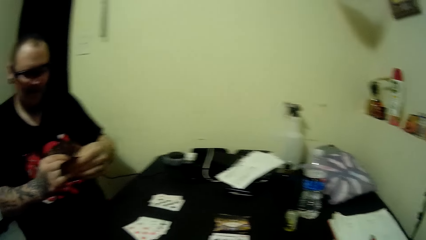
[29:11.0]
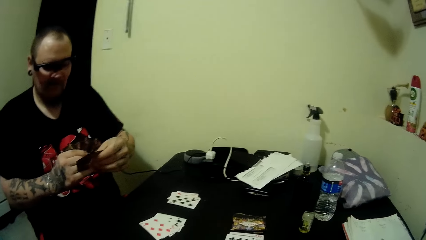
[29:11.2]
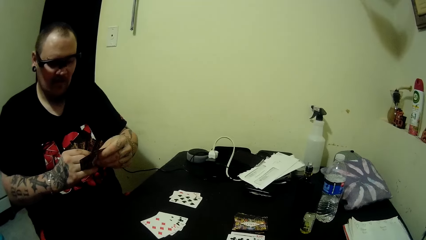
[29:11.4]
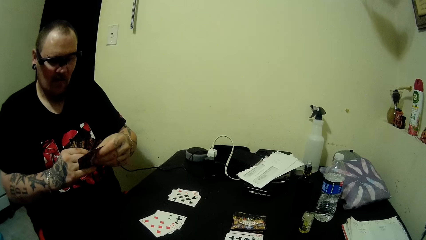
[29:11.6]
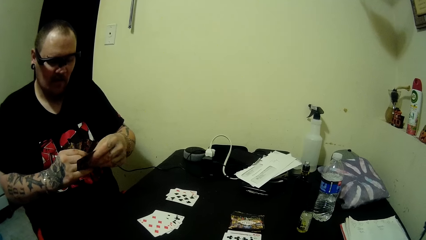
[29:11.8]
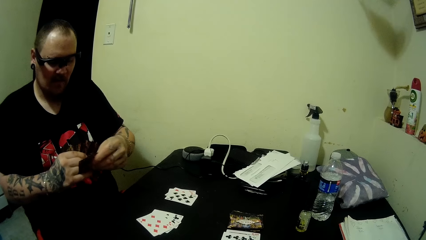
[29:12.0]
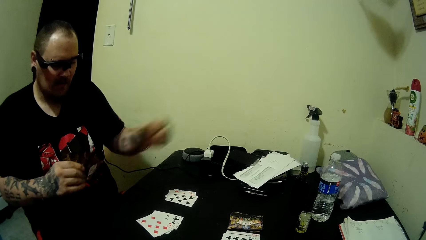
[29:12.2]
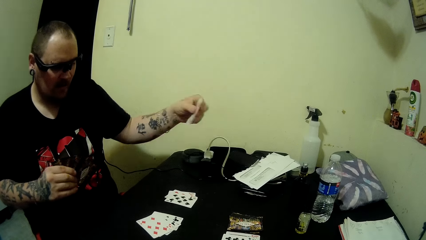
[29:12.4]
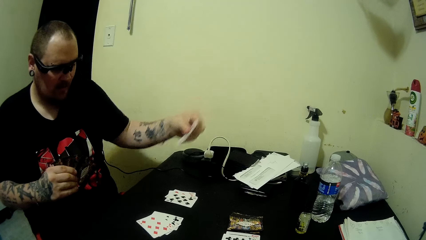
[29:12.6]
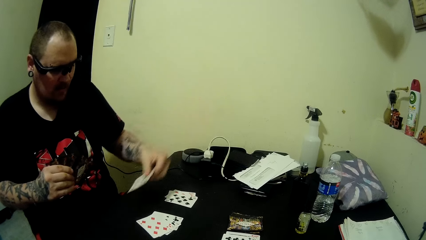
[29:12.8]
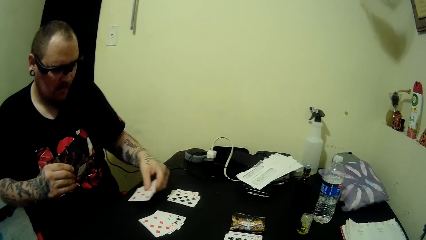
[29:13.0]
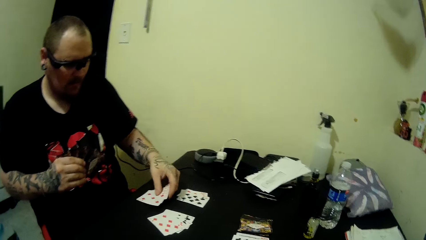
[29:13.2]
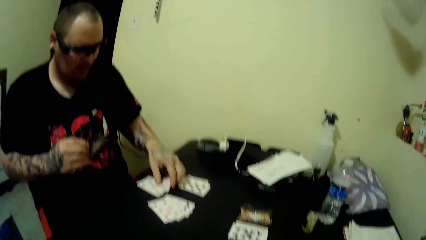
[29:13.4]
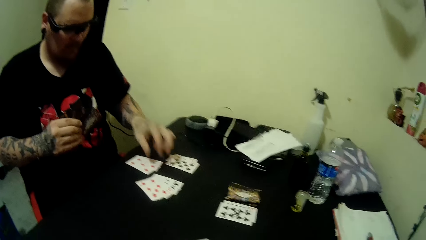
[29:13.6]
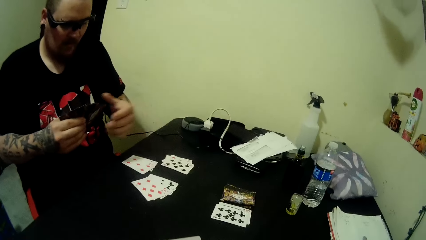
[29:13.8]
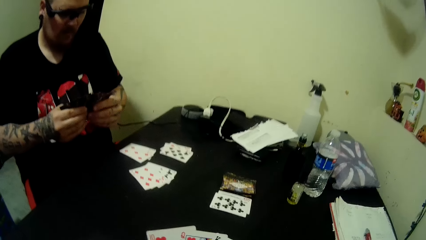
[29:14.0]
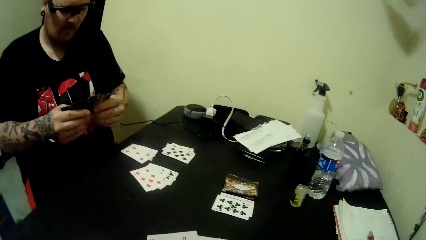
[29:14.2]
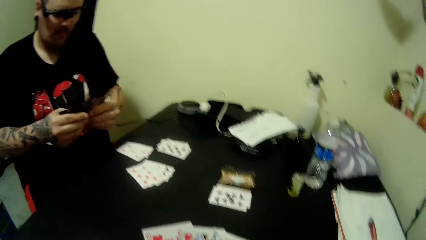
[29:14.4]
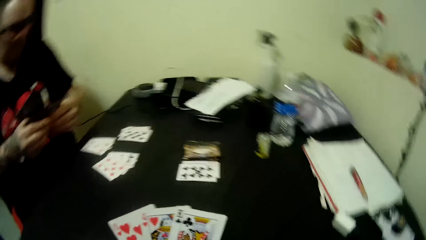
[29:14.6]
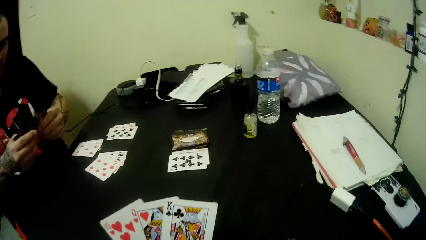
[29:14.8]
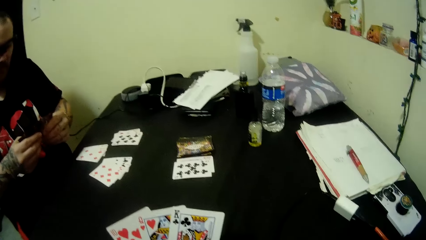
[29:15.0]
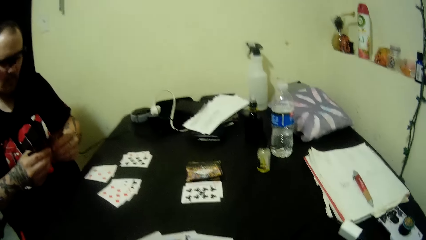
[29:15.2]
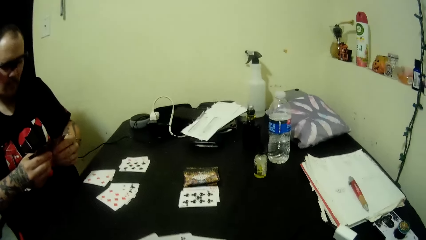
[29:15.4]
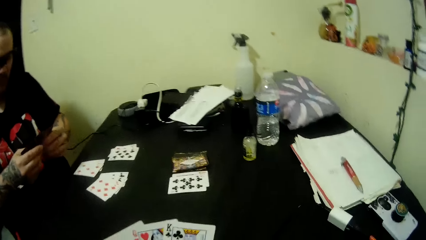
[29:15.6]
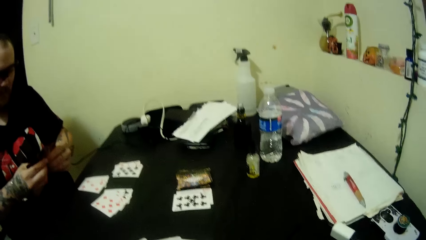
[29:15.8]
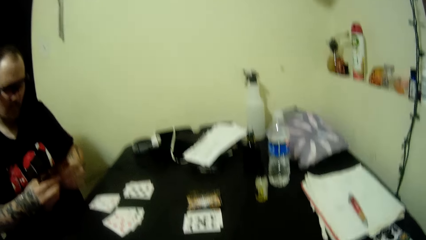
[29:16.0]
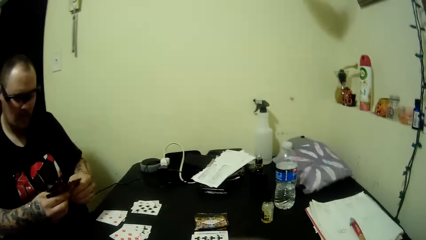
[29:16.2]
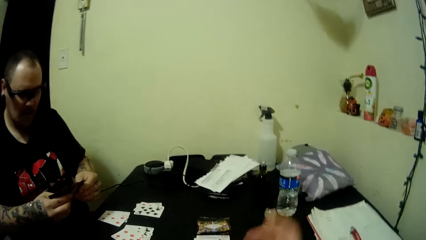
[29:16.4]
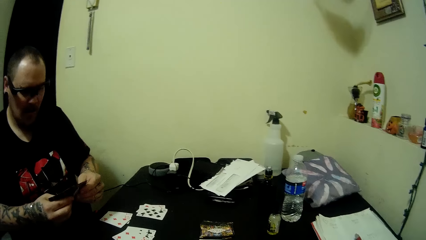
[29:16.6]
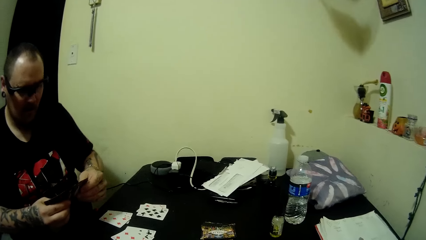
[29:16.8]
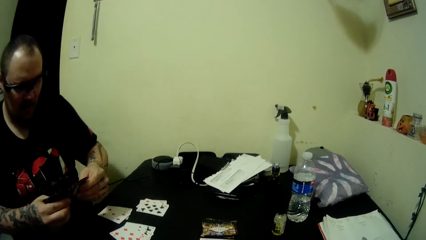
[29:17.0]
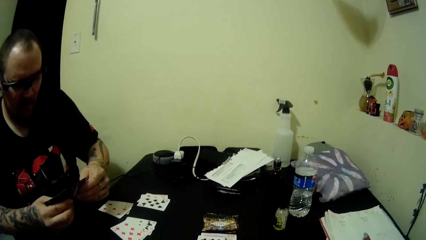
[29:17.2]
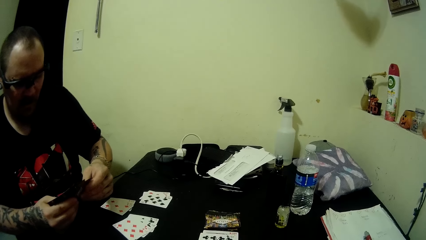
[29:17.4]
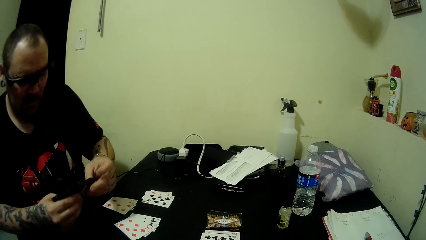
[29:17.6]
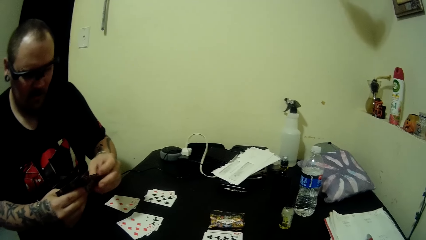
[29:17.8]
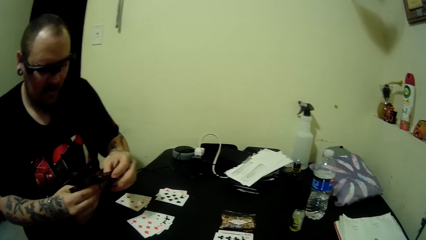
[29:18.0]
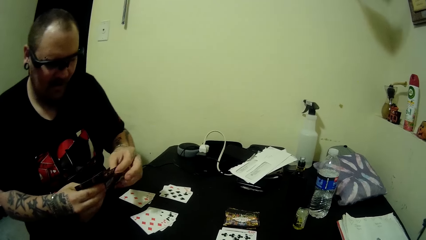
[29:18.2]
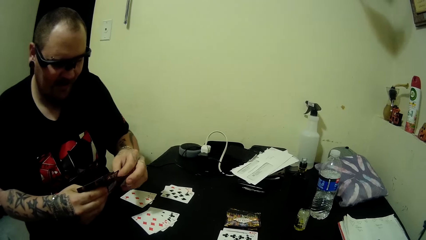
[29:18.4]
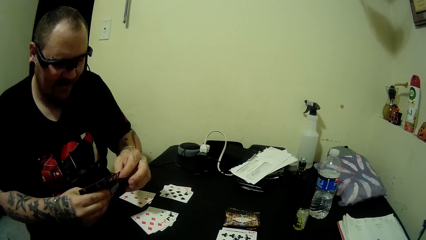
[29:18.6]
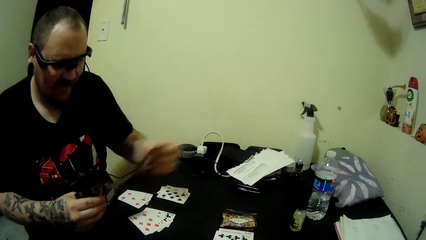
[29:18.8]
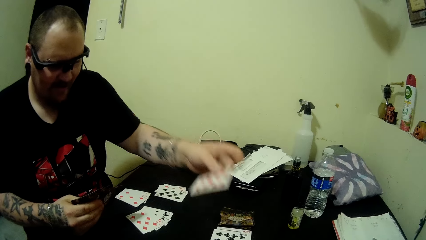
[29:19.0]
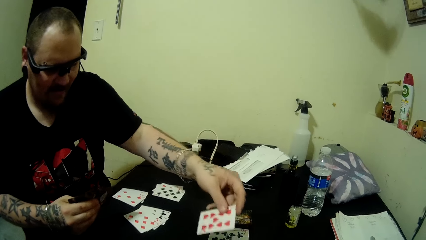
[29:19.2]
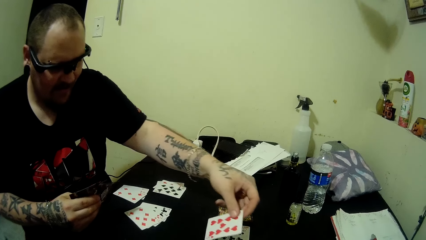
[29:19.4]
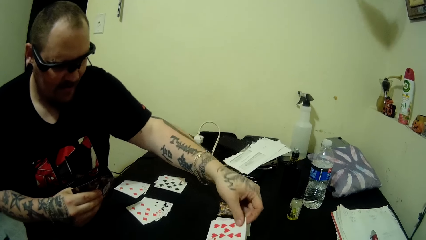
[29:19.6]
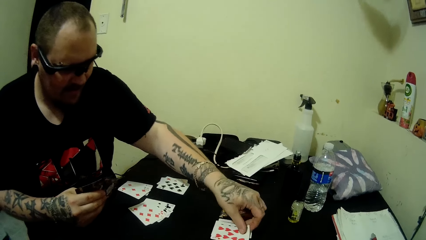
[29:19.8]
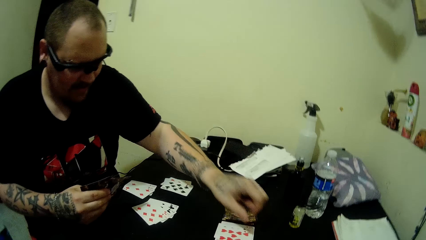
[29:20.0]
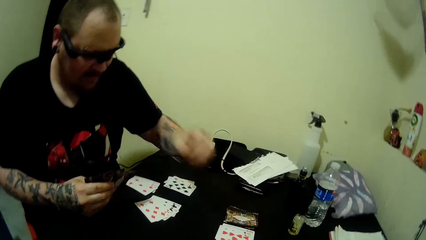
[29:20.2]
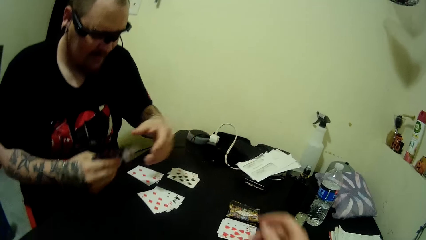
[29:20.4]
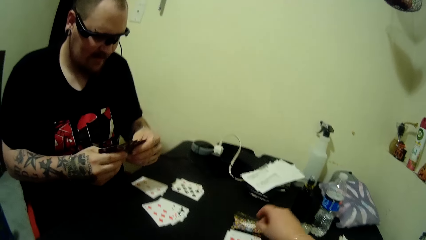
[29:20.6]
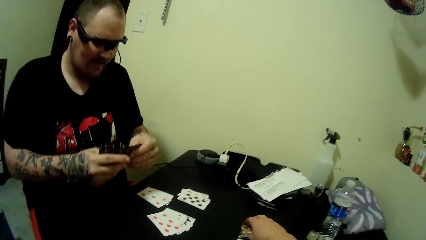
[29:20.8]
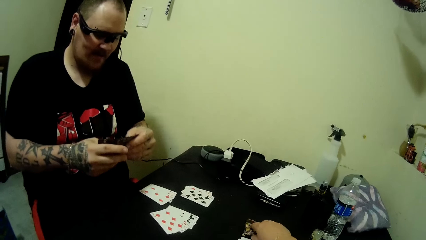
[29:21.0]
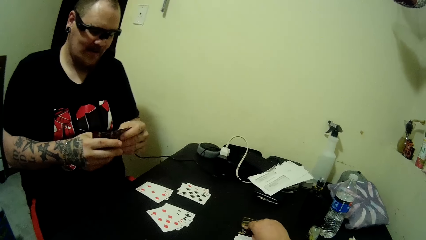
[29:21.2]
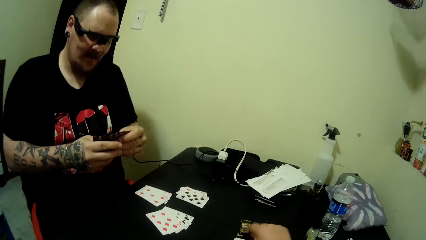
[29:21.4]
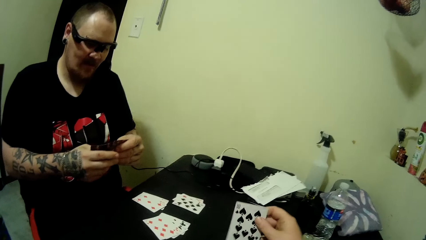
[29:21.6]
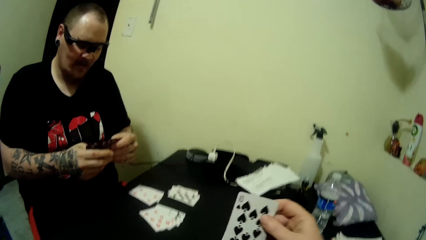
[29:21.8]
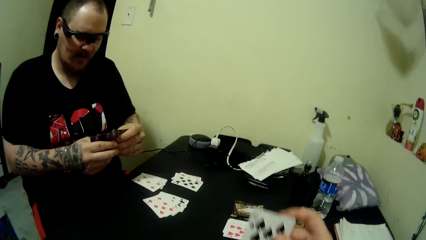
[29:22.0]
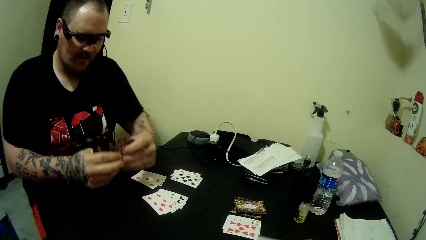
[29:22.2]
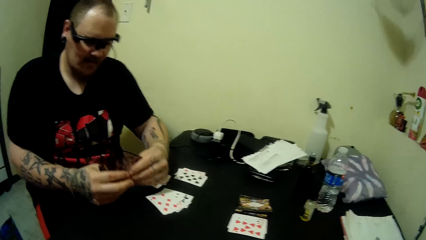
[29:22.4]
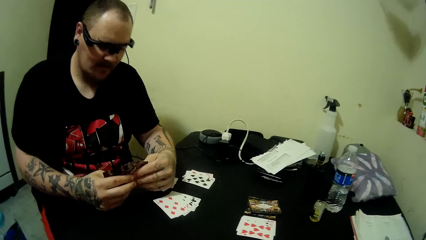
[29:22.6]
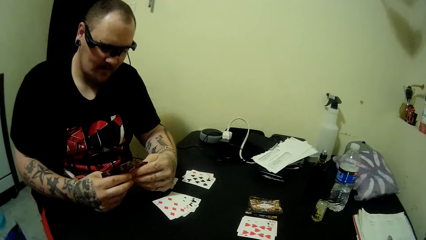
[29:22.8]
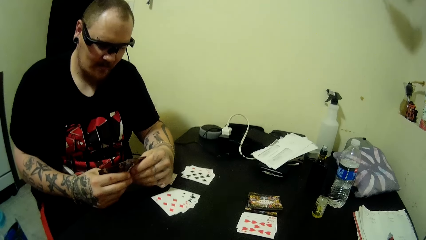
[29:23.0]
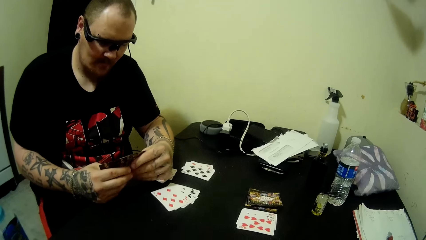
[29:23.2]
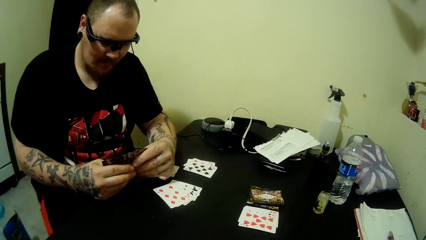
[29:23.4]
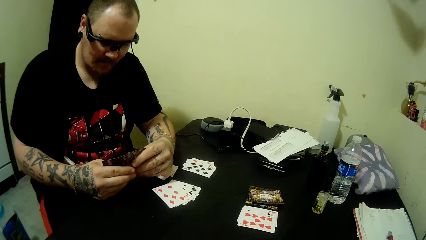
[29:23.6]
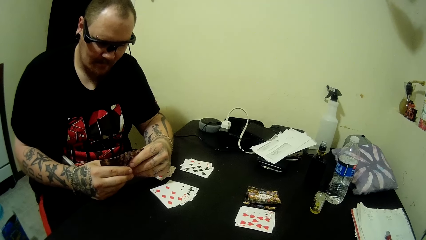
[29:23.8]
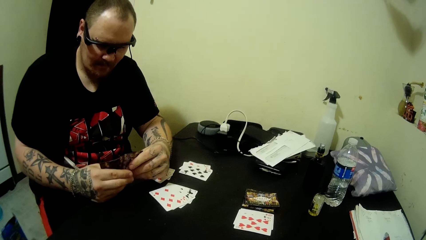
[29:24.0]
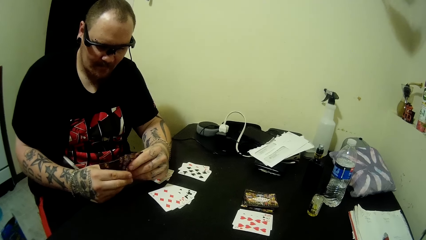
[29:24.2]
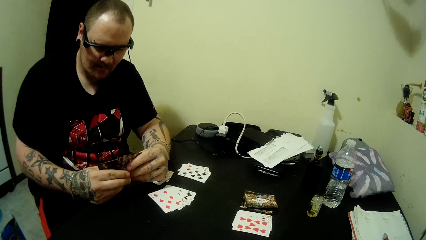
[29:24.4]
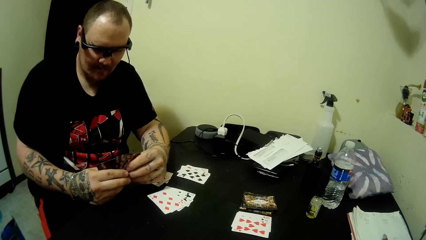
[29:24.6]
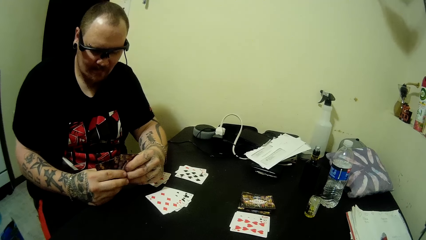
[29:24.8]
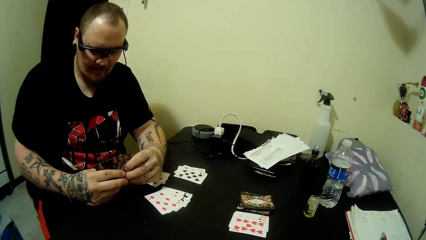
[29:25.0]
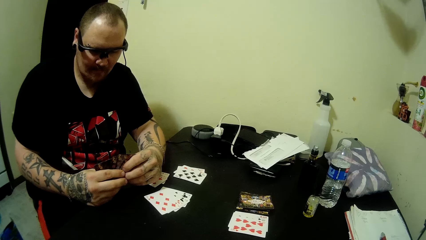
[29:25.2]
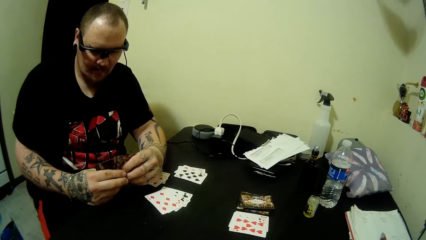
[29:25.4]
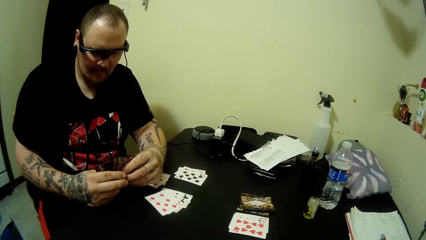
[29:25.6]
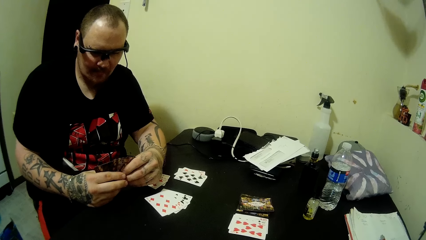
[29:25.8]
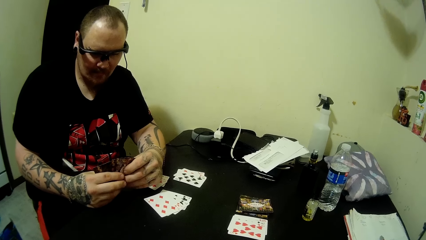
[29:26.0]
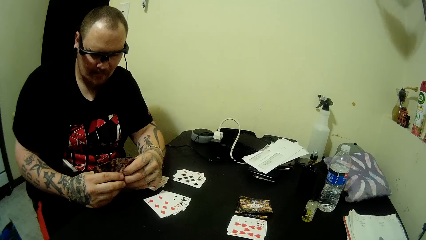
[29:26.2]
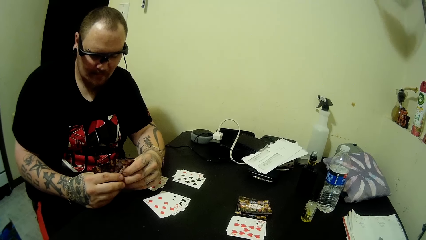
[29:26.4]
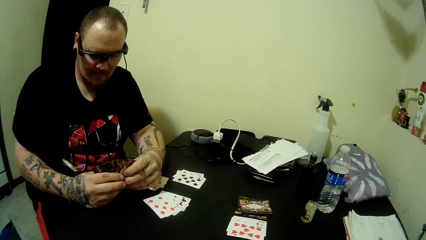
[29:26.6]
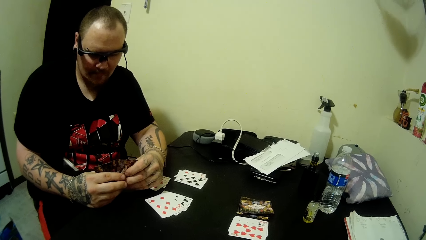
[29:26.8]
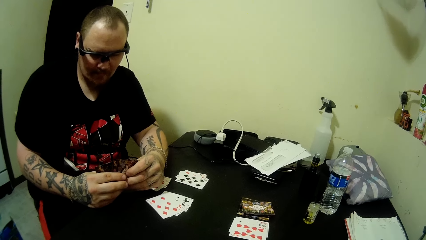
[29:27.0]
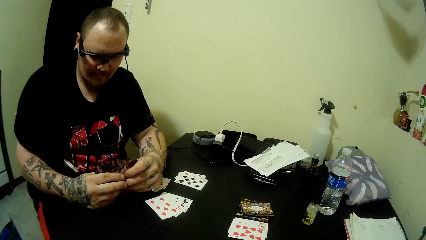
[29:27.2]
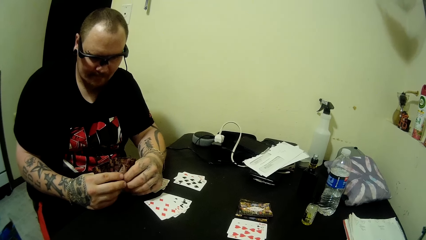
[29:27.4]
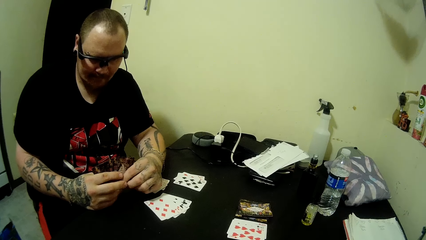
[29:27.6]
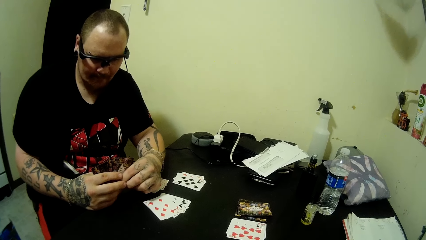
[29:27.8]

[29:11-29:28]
A man picks out cards, puts some cards on the table and adjusts his cards. The camera wearer moves her hand. The man picks out a card and places the card on the table. The camera wearer picks up a card.
